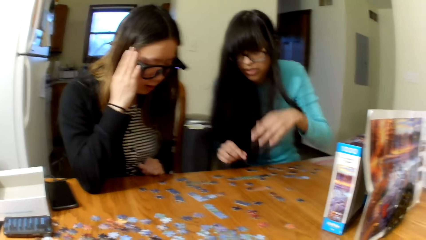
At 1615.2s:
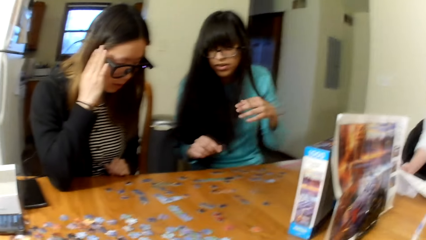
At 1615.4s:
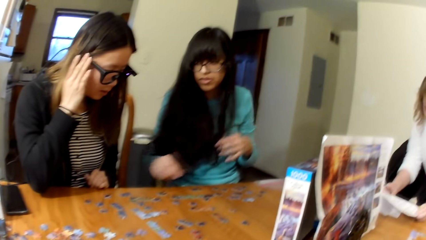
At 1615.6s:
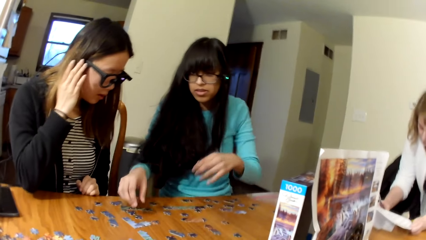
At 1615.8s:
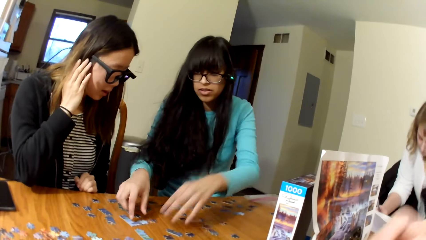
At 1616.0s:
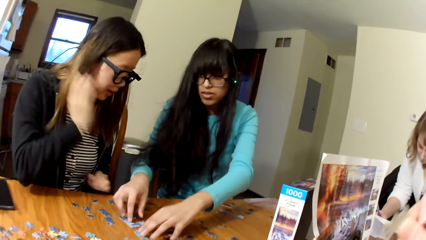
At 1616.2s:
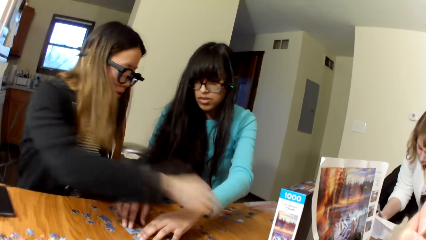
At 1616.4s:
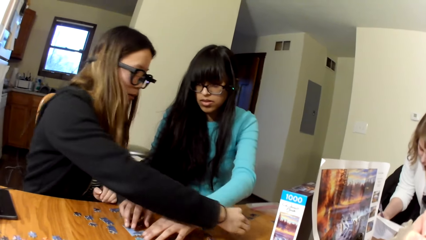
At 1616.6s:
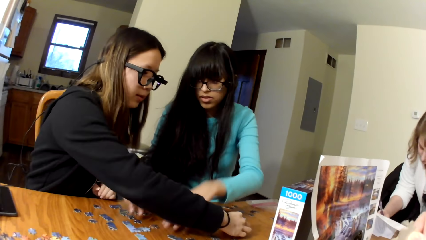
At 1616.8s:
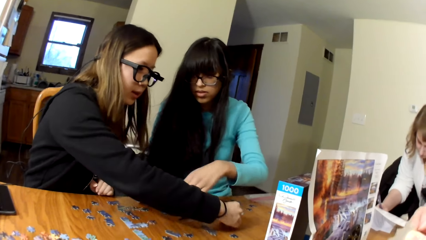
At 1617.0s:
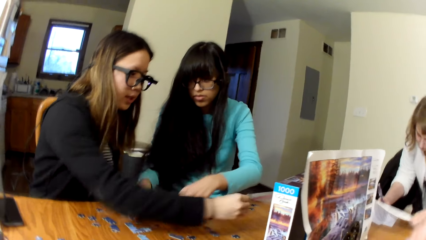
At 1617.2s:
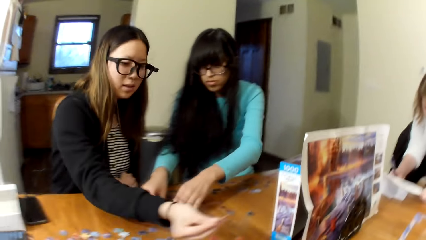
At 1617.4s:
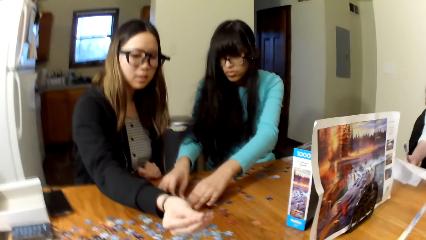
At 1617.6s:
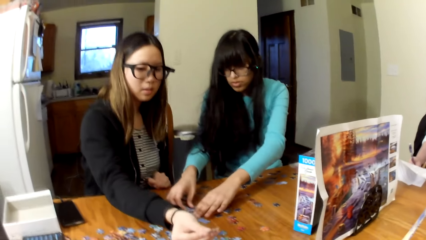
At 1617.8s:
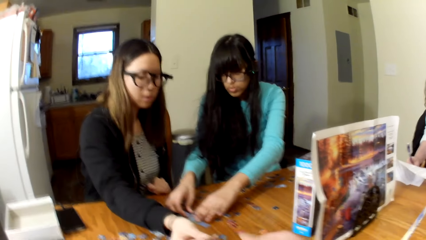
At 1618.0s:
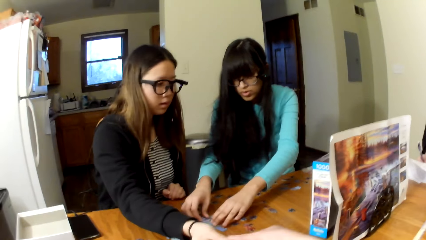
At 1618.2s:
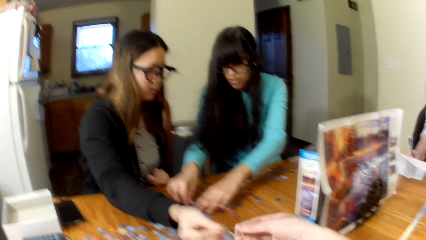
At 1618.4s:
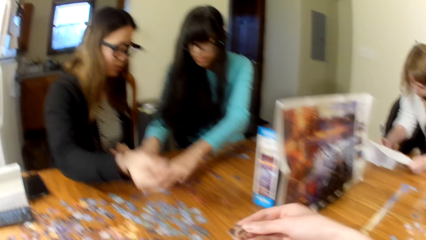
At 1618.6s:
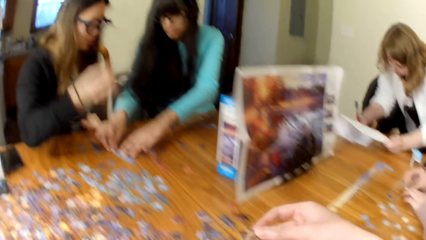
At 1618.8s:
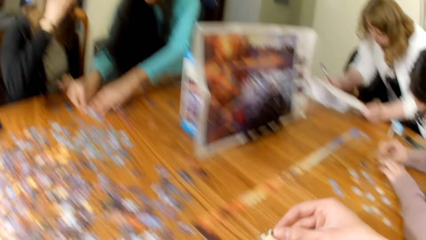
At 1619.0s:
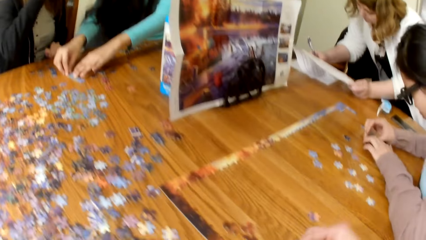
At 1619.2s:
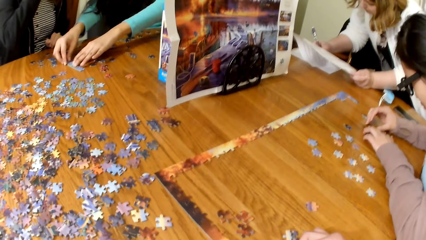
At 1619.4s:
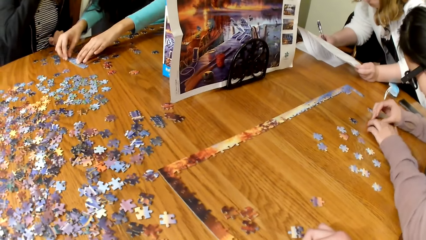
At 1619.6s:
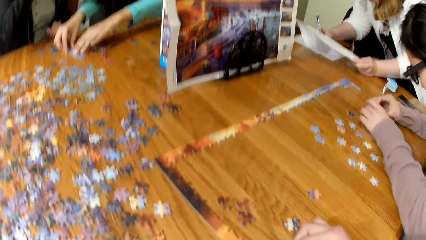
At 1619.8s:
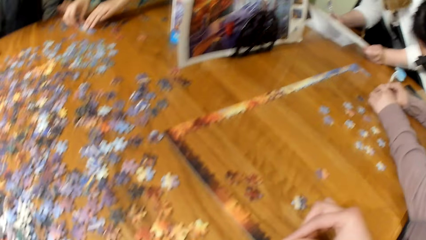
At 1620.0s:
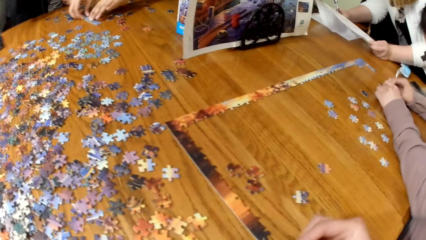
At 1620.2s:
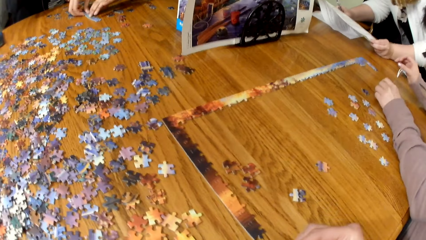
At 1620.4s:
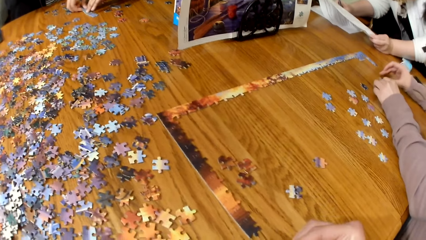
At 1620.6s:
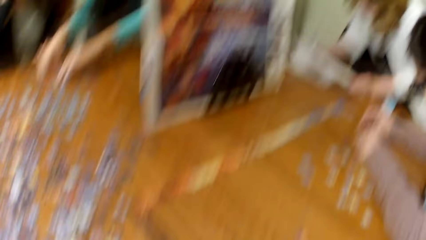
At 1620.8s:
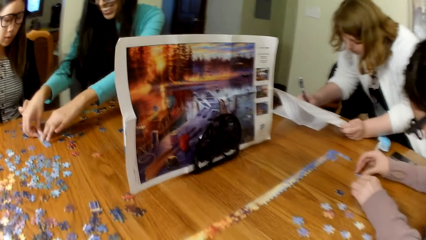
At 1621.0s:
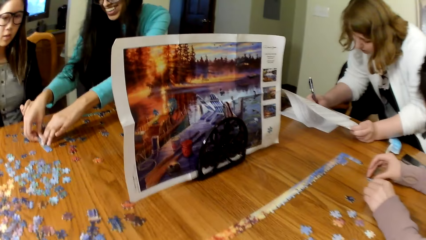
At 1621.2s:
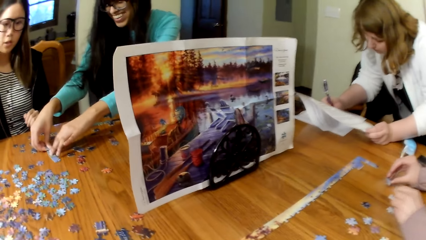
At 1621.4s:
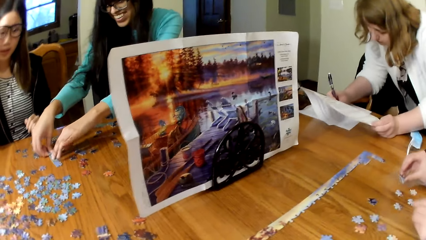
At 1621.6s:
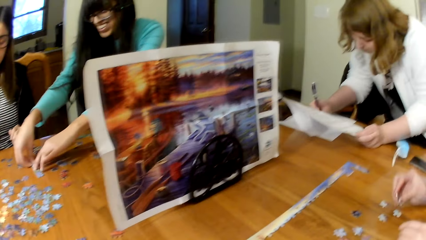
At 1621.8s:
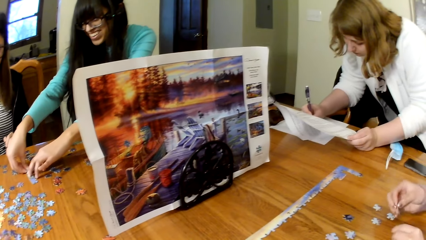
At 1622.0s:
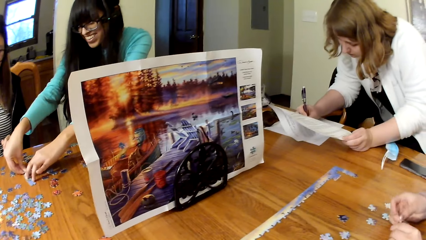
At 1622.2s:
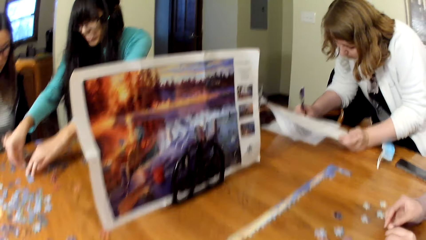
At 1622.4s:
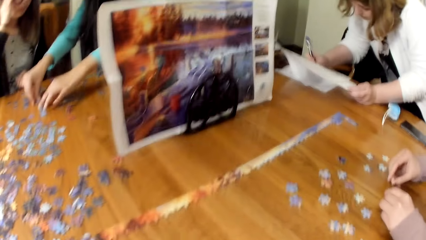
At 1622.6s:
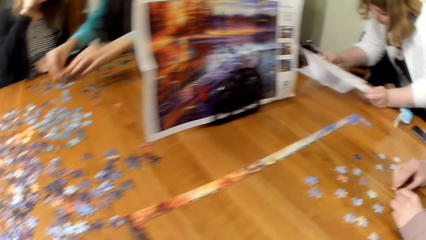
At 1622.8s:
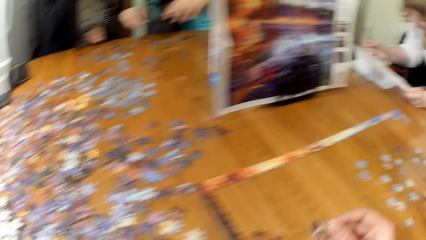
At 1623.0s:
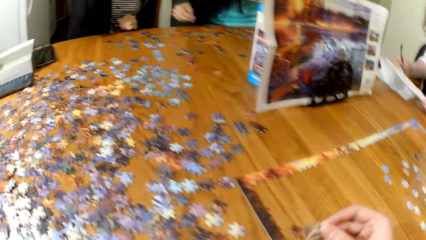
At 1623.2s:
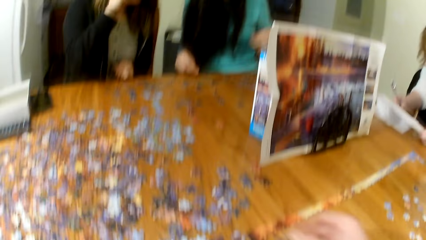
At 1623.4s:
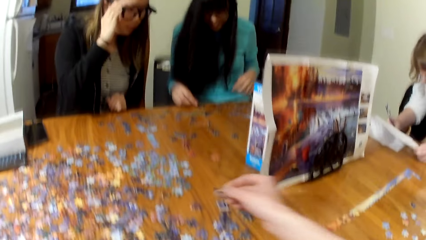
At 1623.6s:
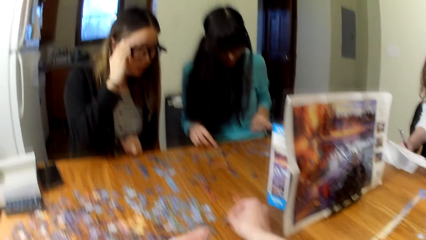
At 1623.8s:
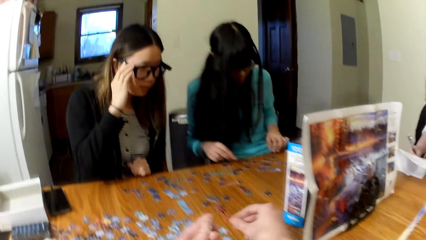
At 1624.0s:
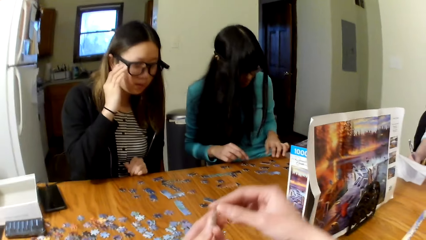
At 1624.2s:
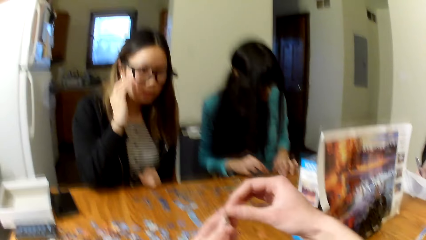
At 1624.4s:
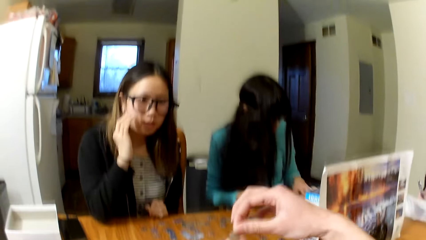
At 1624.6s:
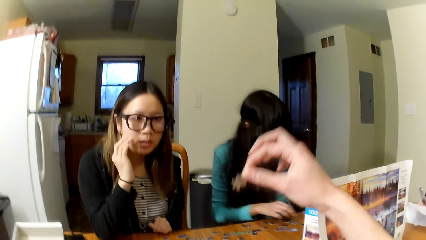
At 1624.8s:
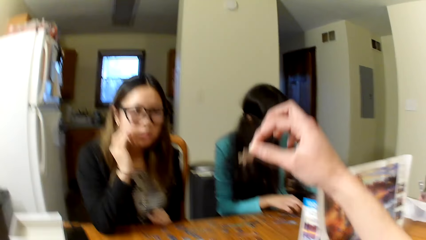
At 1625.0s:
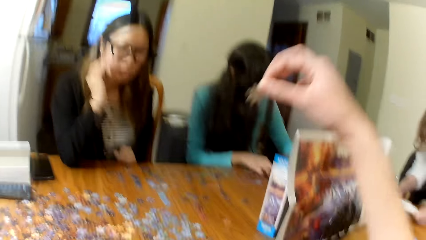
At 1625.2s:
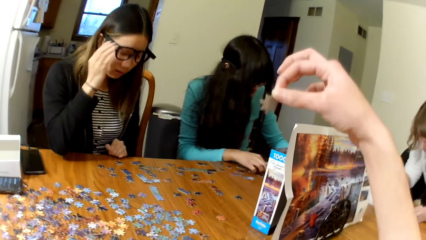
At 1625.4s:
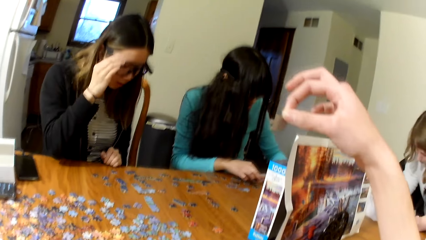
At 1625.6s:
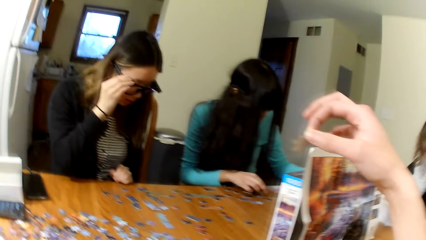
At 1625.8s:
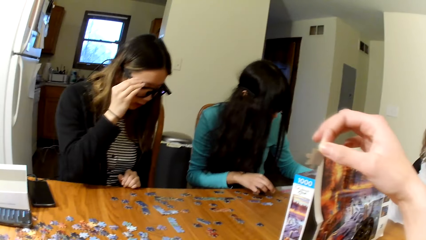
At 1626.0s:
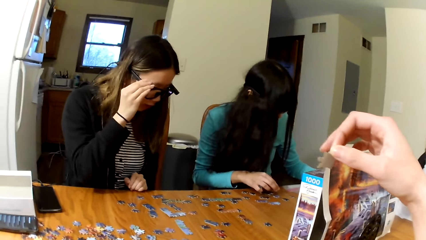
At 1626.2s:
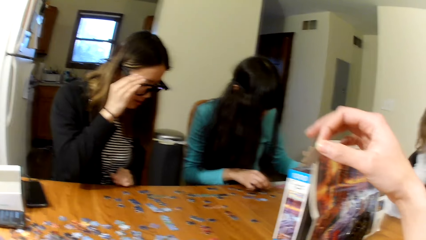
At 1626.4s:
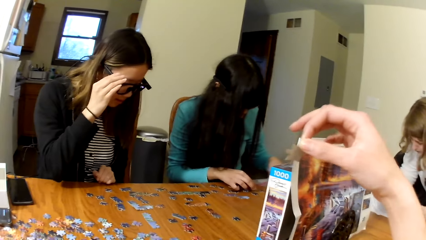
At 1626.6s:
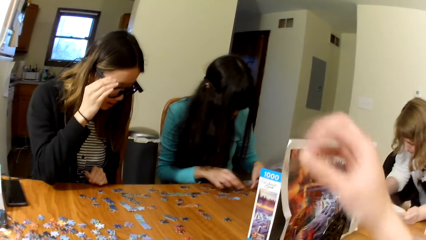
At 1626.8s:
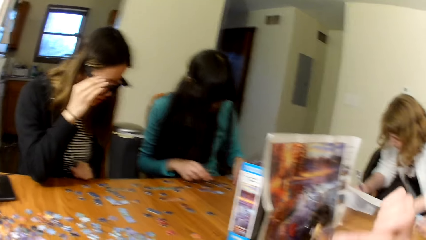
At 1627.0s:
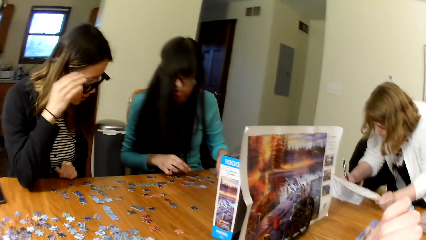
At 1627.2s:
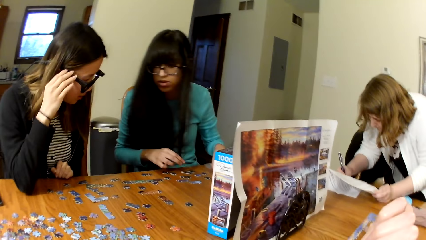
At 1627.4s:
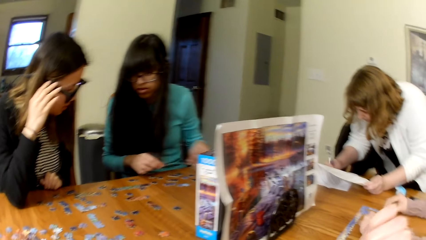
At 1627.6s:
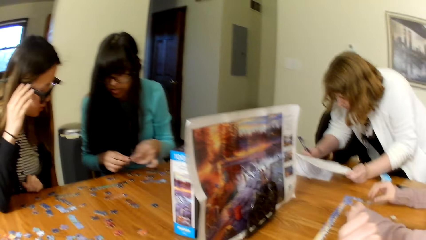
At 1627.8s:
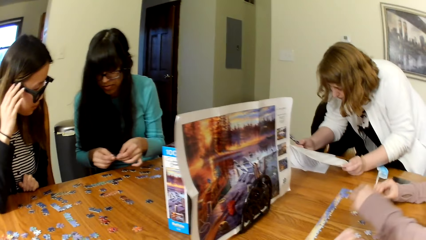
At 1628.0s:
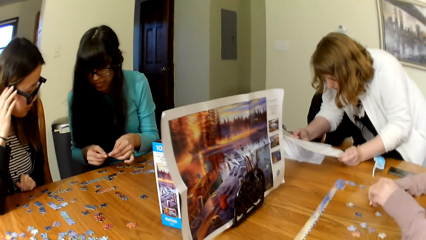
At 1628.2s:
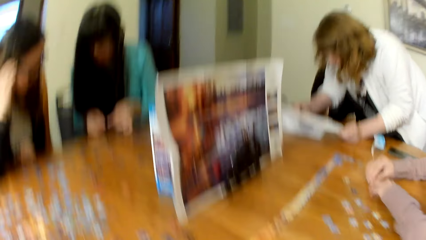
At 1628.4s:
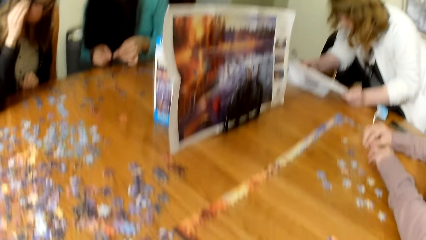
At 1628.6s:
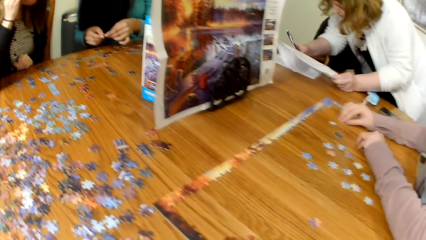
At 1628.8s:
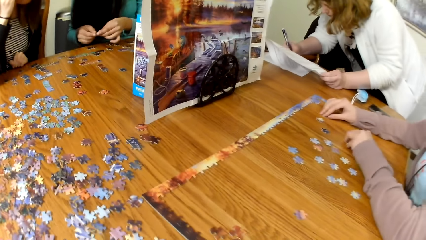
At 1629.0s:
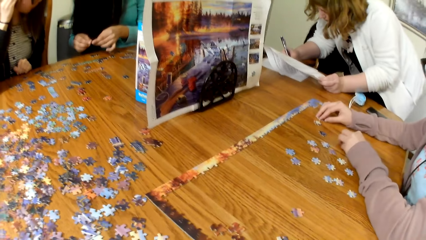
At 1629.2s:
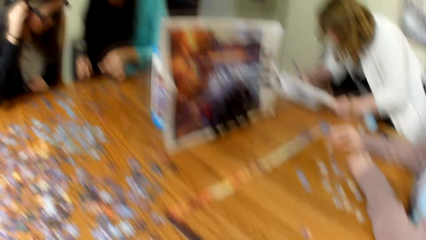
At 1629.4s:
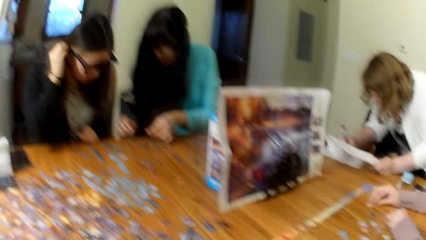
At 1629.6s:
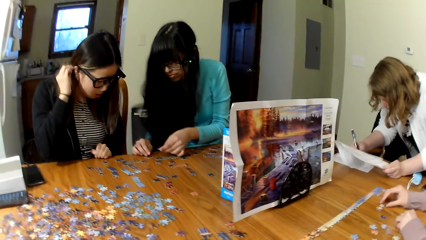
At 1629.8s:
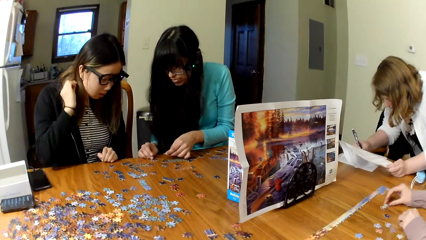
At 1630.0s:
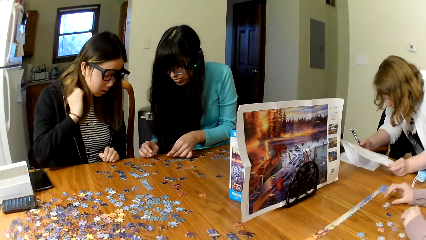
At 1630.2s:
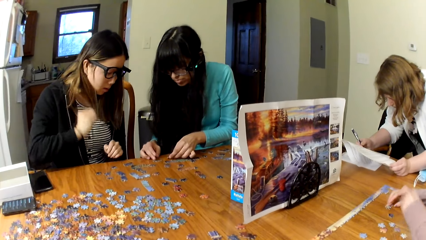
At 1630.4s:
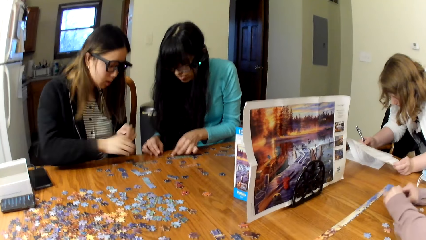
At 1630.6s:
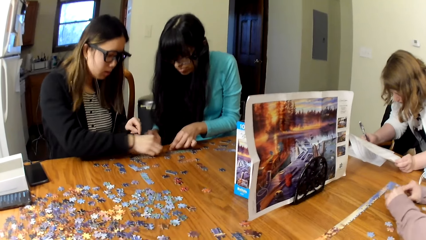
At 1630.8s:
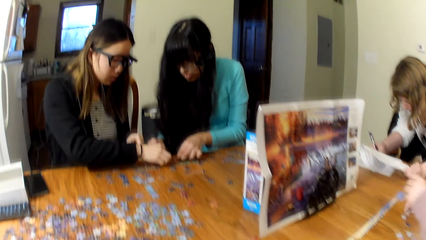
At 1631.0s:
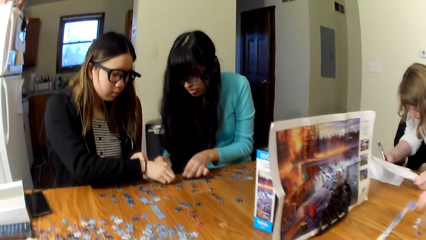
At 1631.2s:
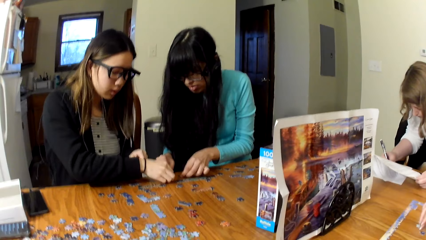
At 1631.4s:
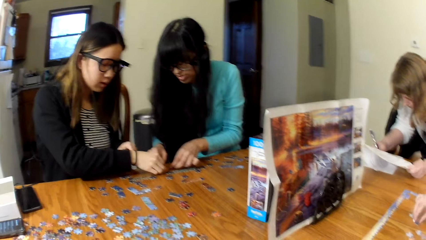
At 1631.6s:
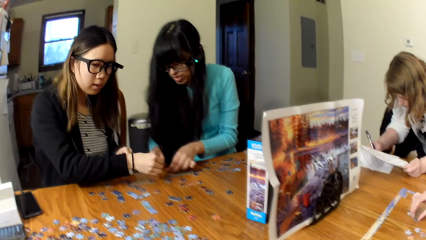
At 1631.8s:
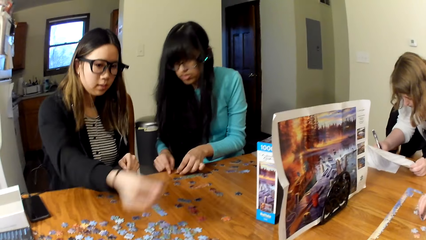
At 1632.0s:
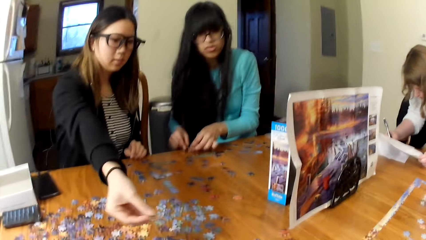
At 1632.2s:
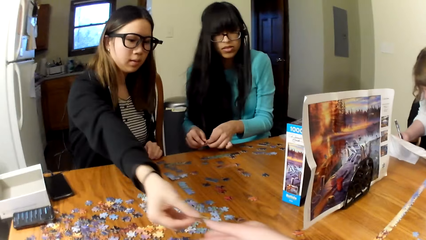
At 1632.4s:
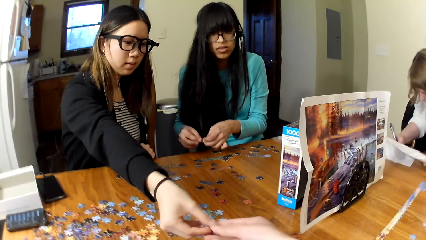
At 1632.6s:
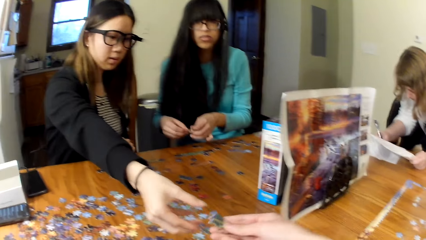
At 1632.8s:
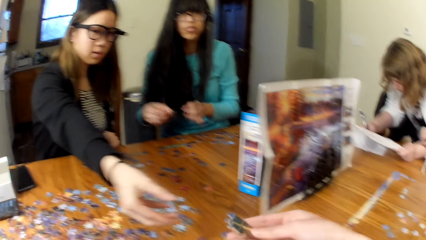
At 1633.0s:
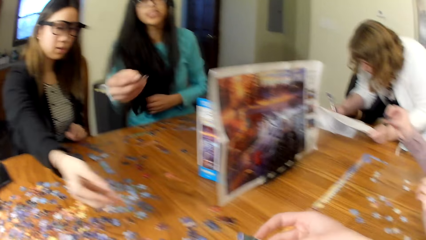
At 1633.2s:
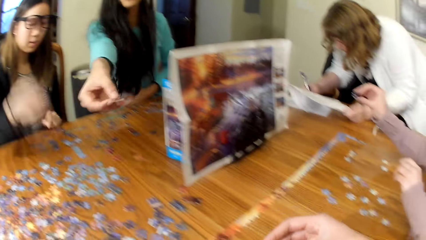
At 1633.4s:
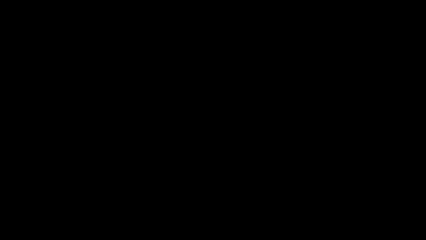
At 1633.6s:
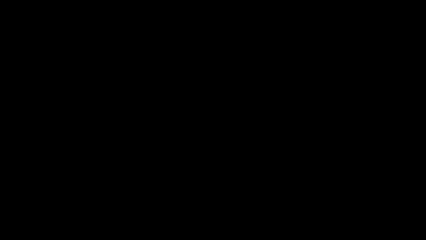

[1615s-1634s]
The camera wearer looks around. A lady plays the jigsaw puzzle. Another lady plays the jigsaw puzzle. The camera wearer holds the pieces of puzzle and lifts the pieces of puzzle. The first lady plays the jigsaw puzzle. A third lady plays the jigsaw puzzle.
